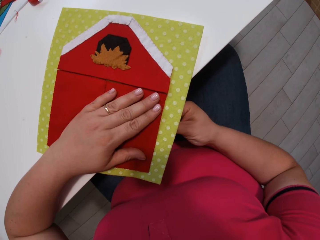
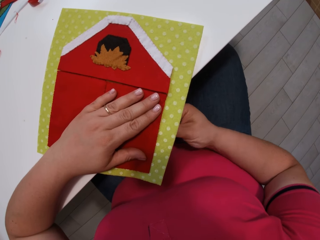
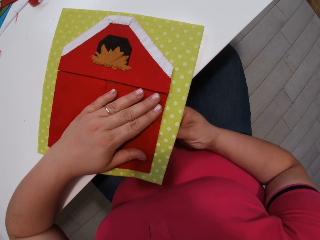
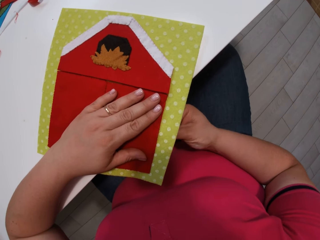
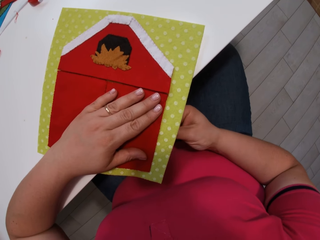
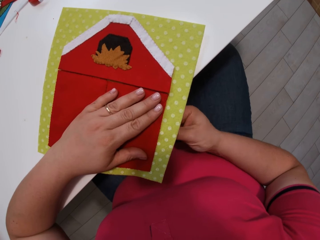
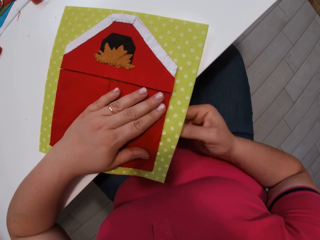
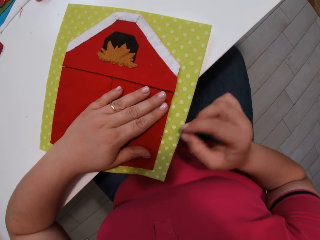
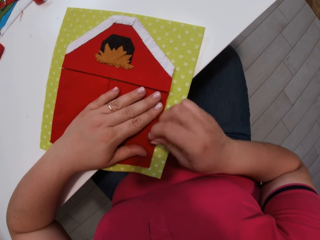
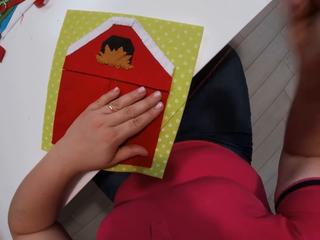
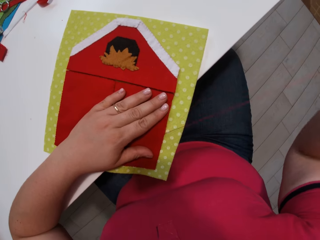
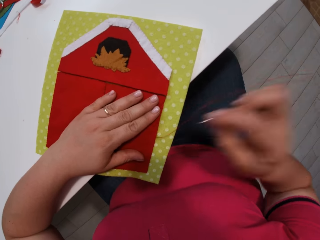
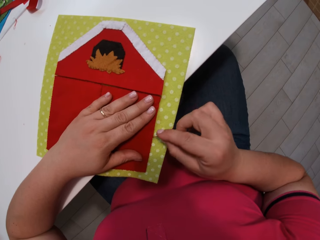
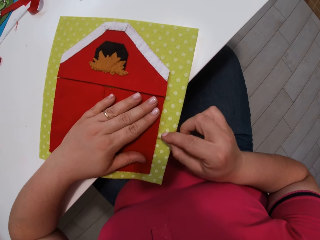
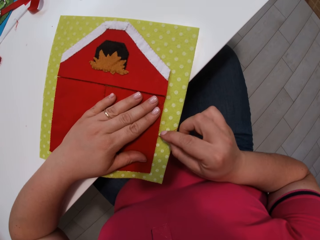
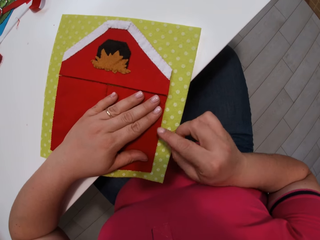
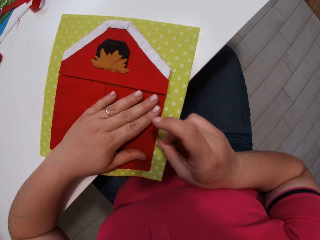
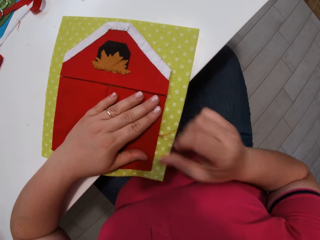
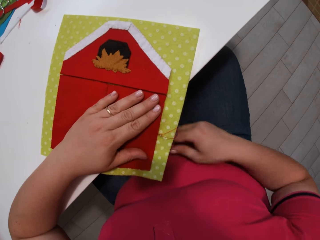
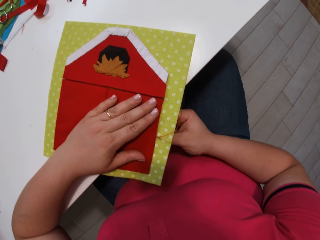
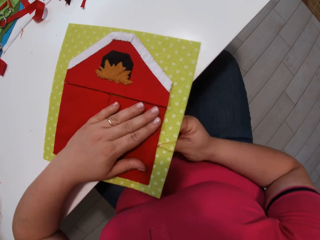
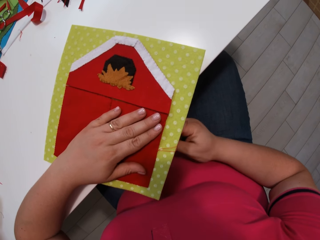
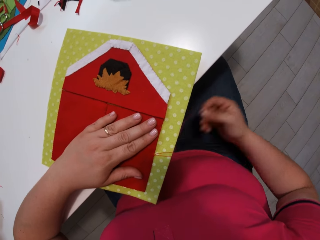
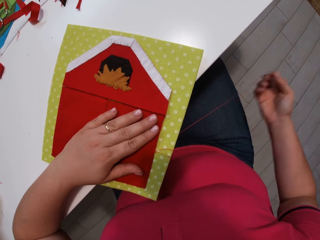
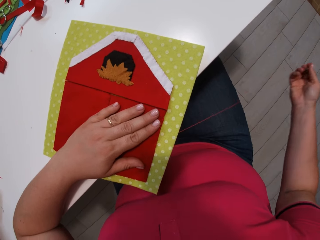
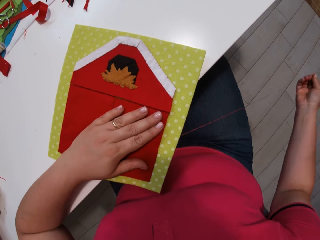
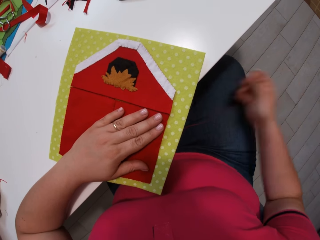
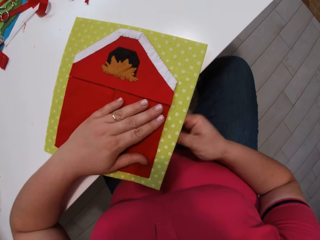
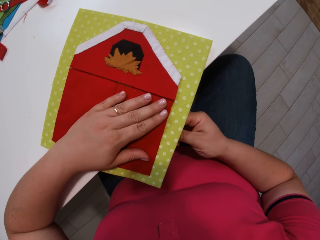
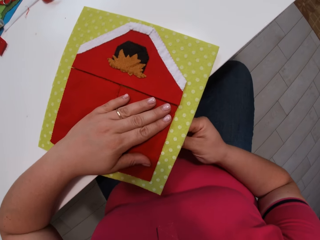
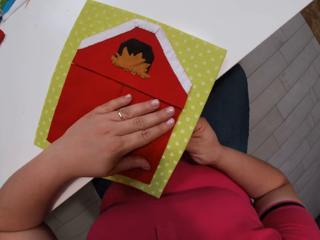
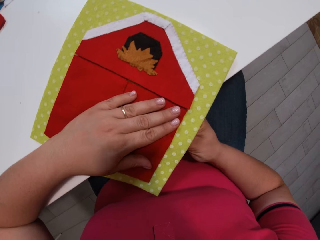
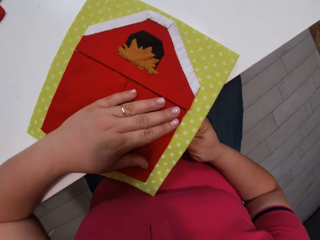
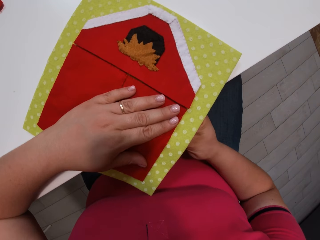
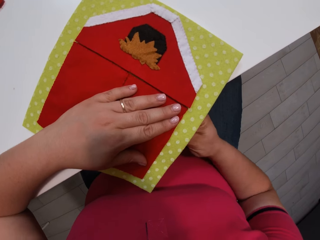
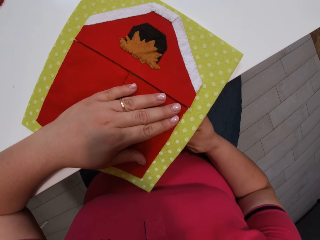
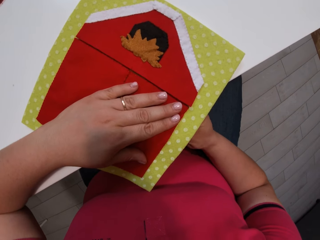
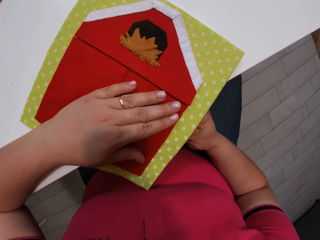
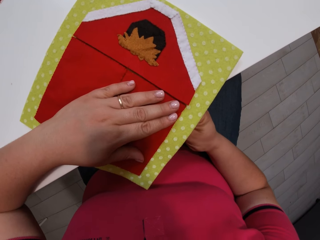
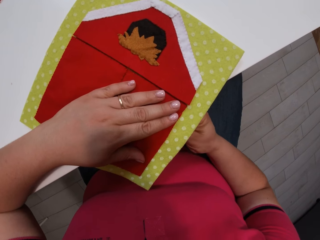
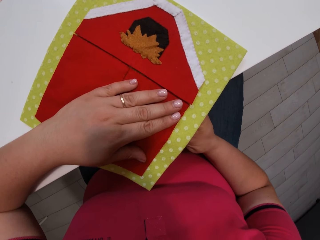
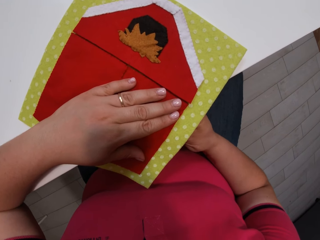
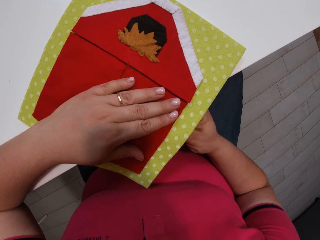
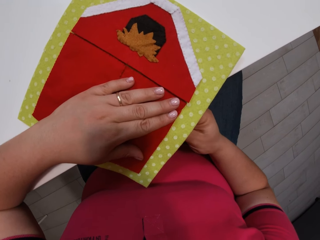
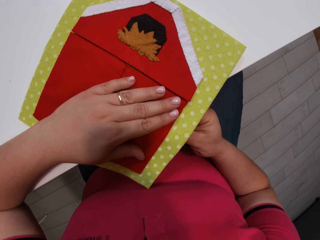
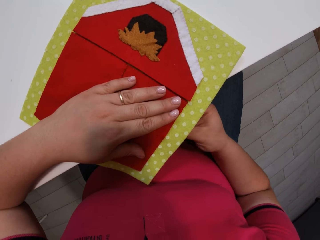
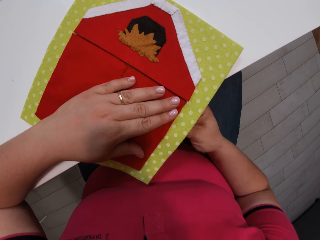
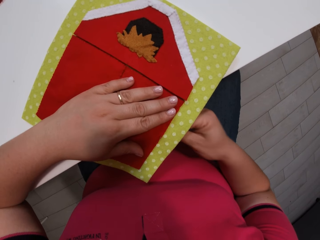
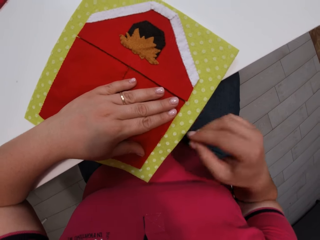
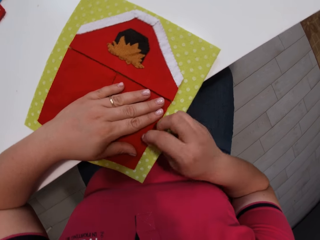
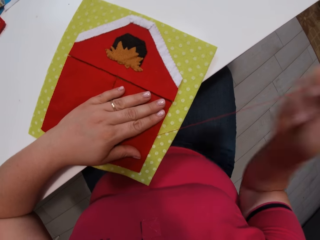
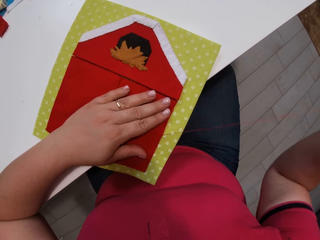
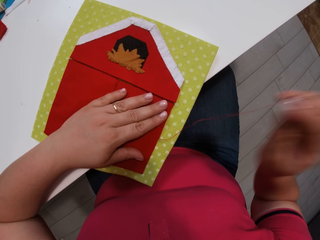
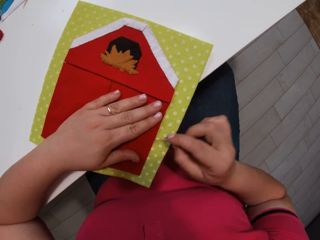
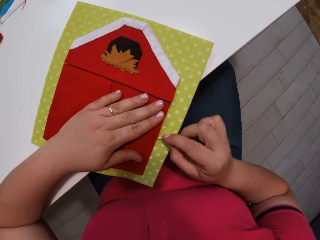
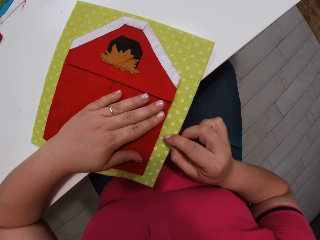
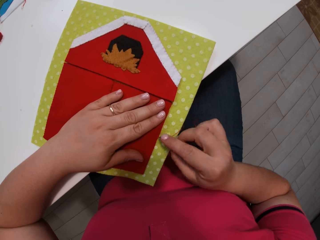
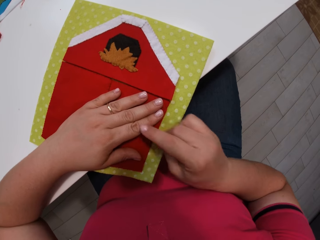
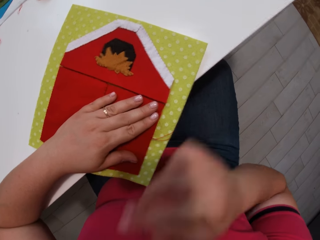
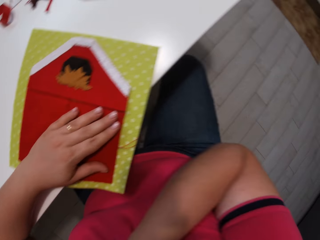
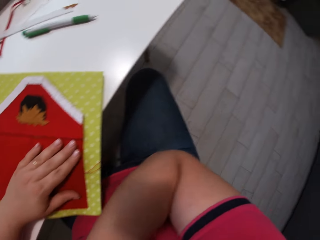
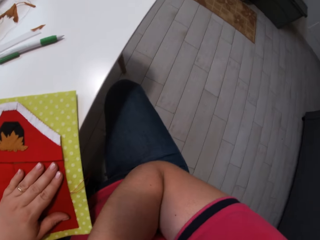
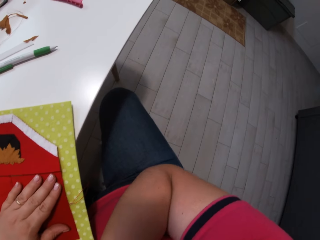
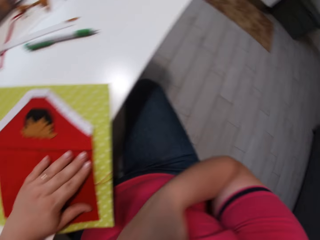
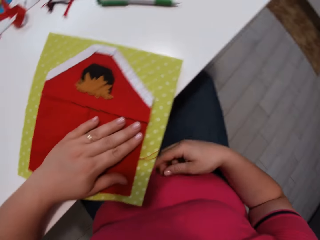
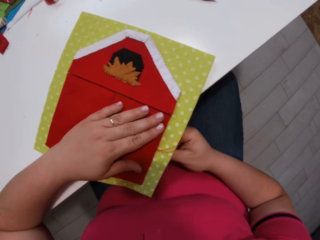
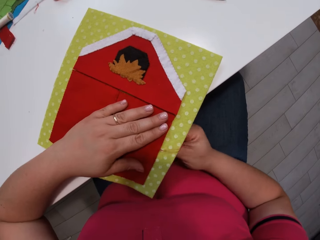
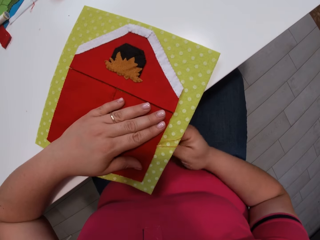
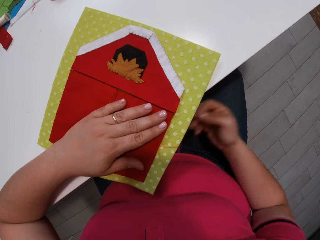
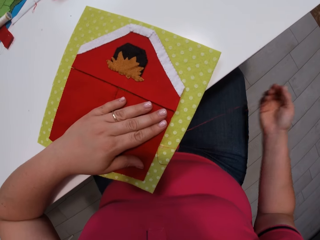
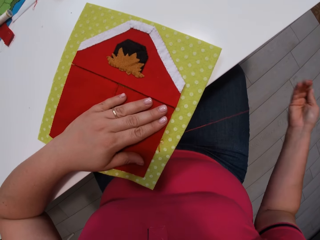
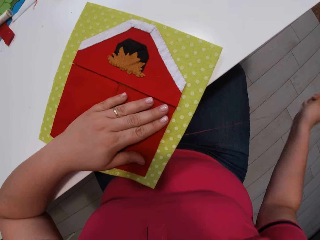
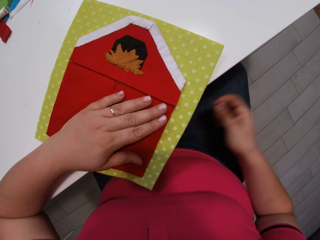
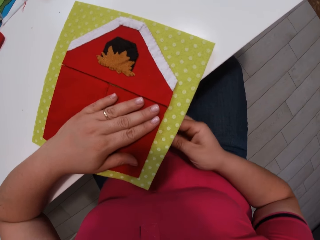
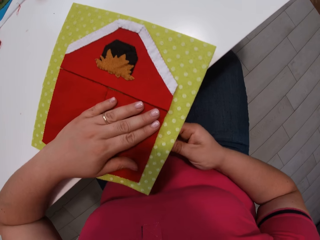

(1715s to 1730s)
The camera wearer inserts a needle with thread into the cloth. They pull the needle with thread from the cloth. They insert the needle with thread into the cloth. They pull the needle with thread from the cloth. They insert the needle with thread into the cloth. They pull the needle with thread from the cloth. They insert the needle with thread into the cloth. They look around. They pull the needle with thread from the cloth.

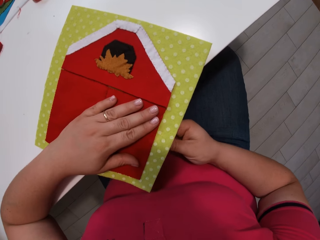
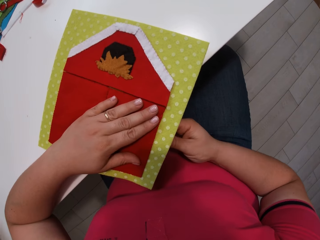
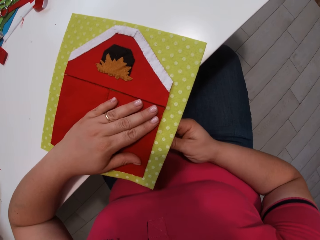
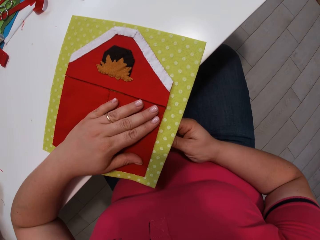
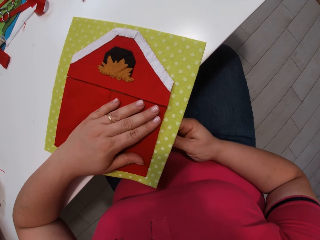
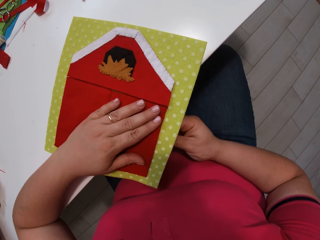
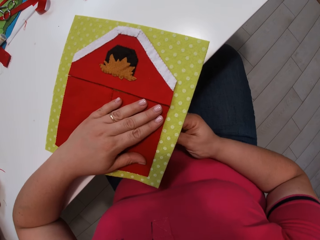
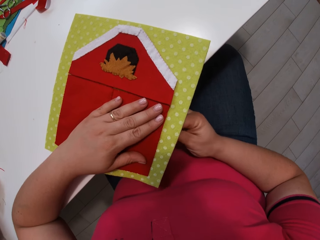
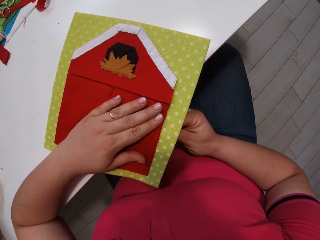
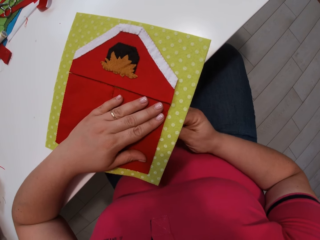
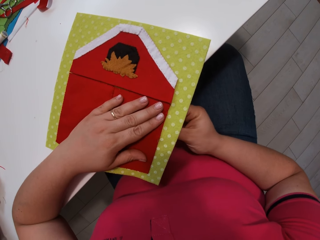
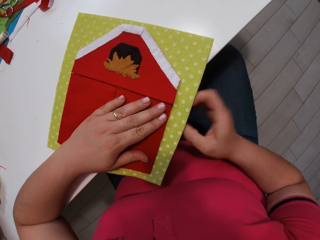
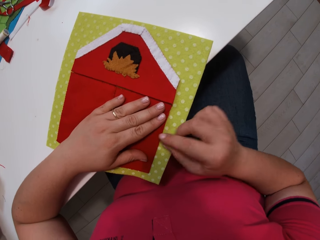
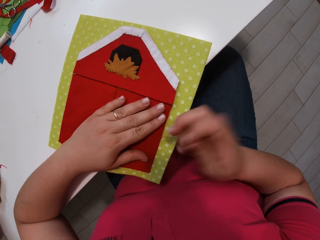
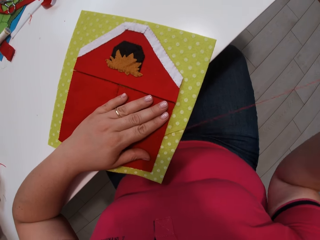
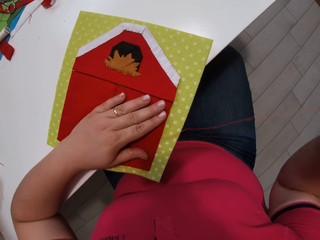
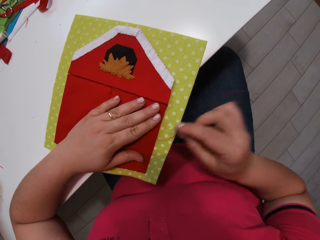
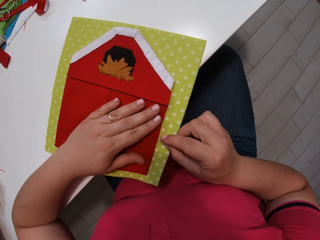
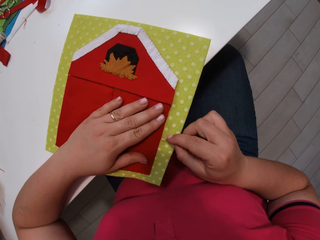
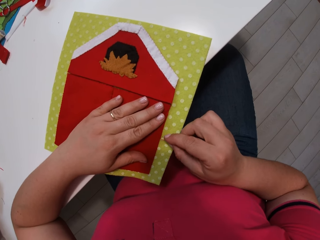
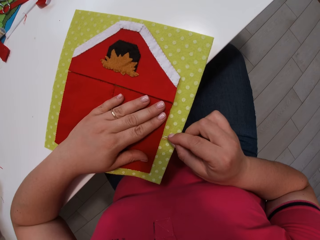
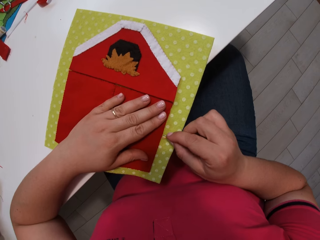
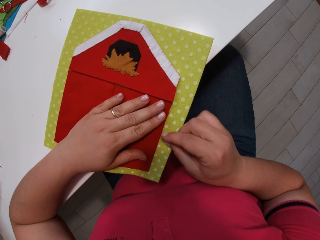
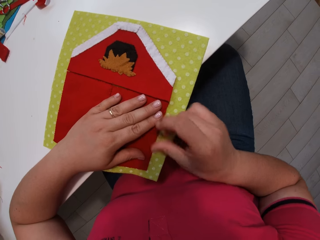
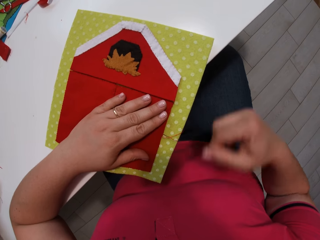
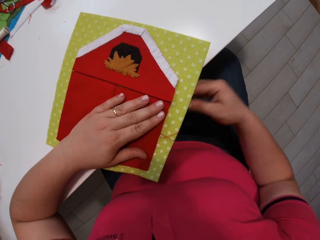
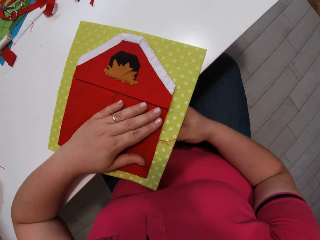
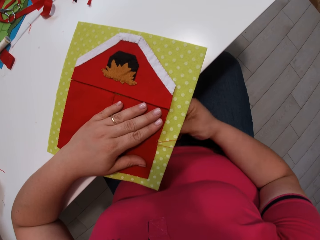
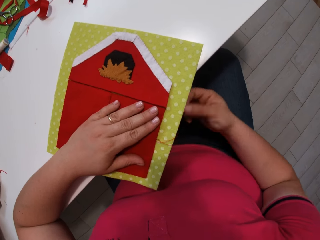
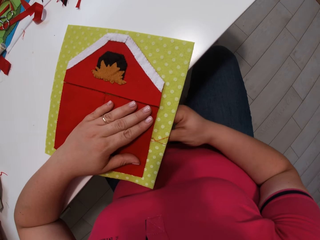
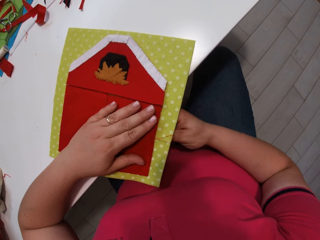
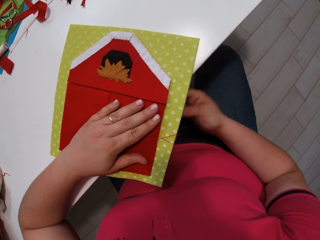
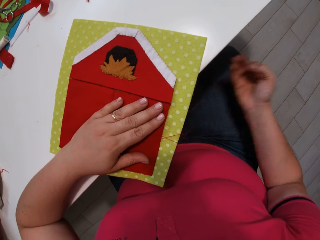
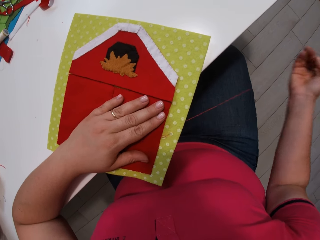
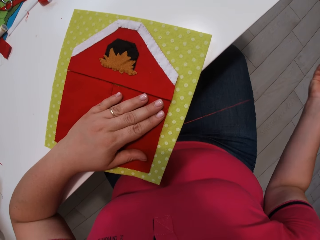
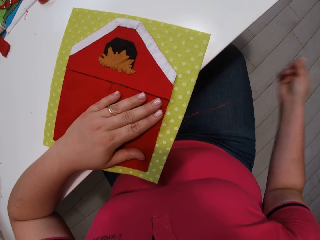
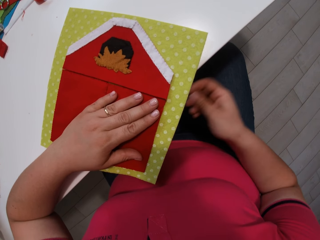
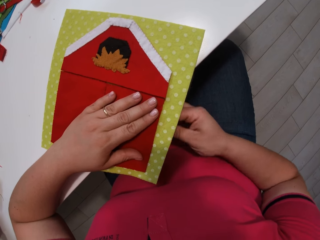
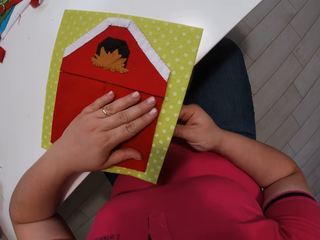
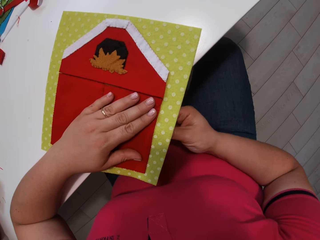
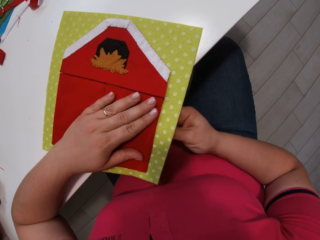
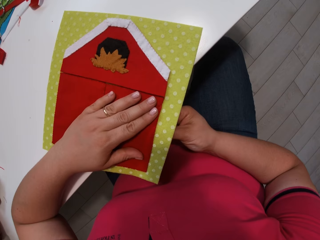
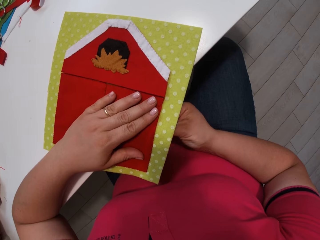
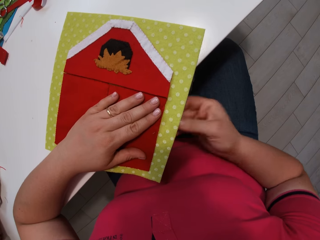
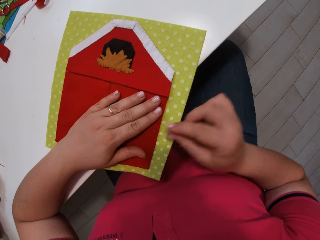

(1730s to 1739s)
The camera wearer inserts a needle with thread into the cloth. They pull the needle with thread from the cloth. They insert the needle with thread into the cloth. They pull the needle with thread from the cloth. They insert the needle with thread into the cloth.
